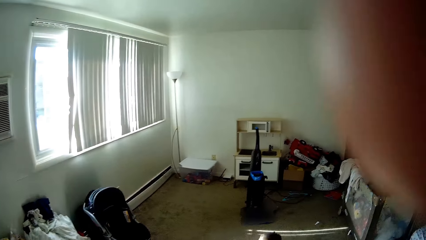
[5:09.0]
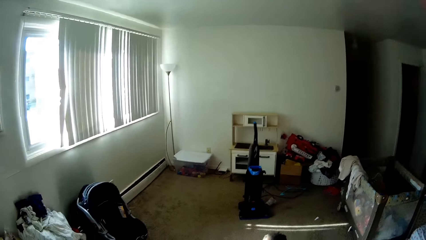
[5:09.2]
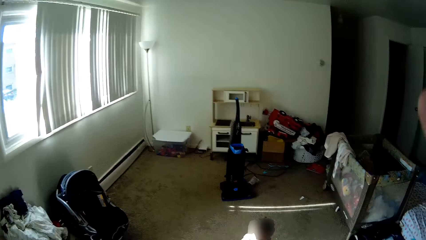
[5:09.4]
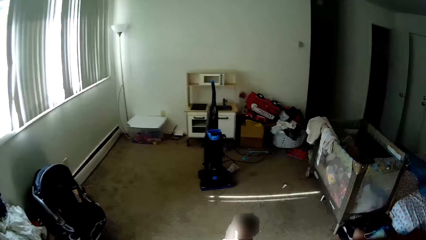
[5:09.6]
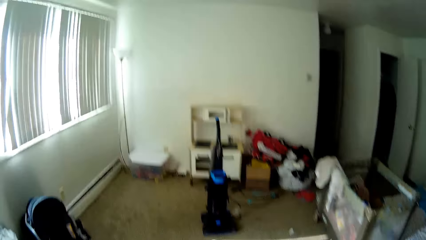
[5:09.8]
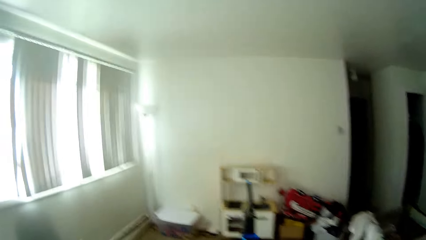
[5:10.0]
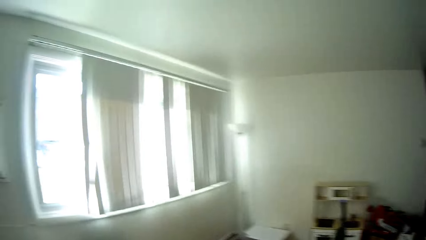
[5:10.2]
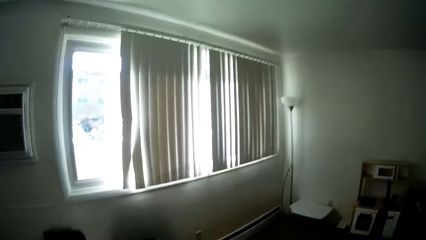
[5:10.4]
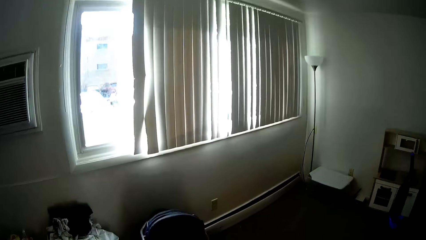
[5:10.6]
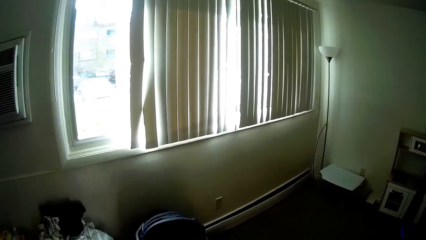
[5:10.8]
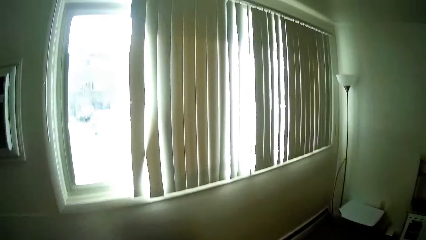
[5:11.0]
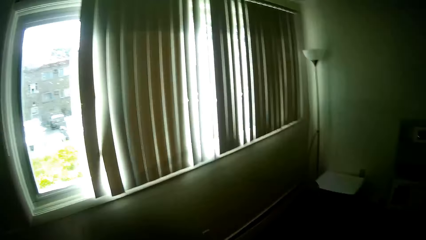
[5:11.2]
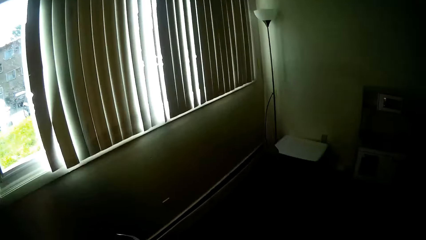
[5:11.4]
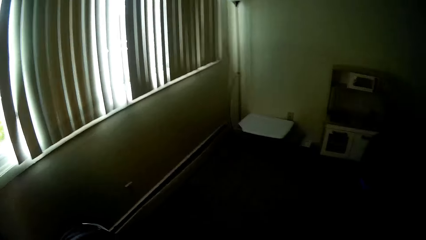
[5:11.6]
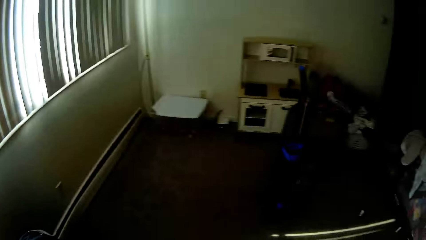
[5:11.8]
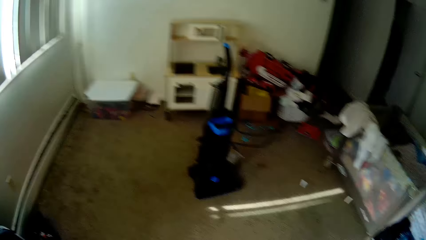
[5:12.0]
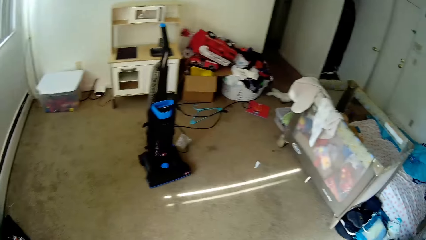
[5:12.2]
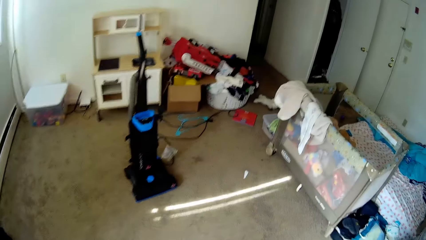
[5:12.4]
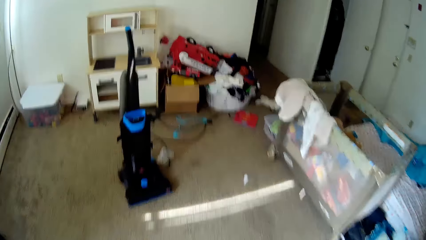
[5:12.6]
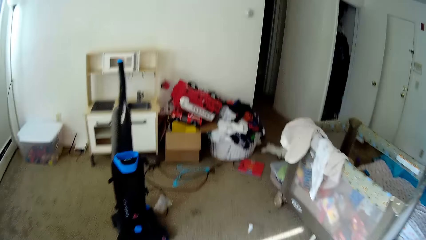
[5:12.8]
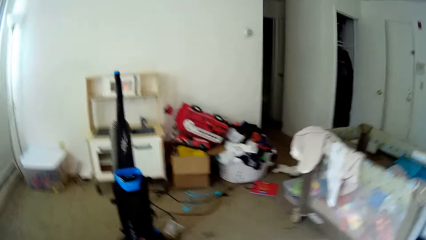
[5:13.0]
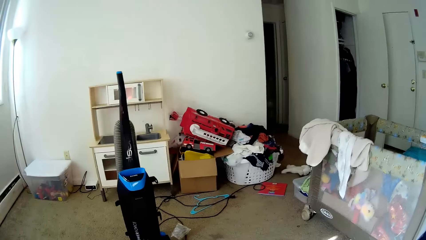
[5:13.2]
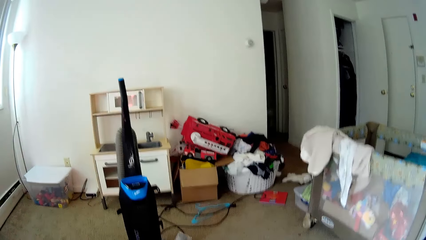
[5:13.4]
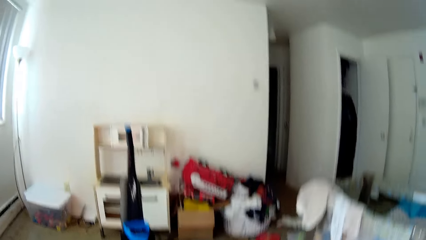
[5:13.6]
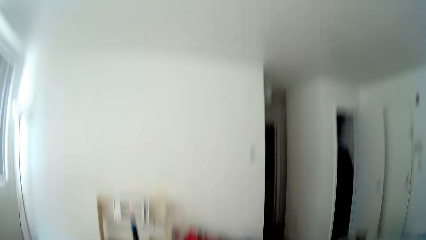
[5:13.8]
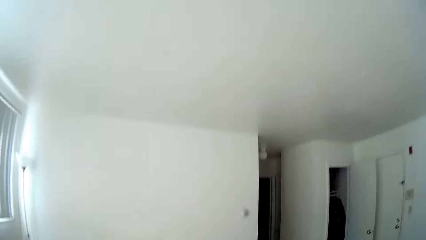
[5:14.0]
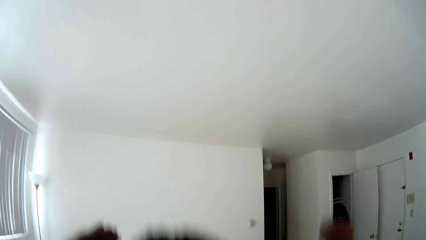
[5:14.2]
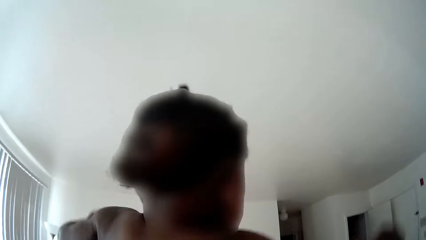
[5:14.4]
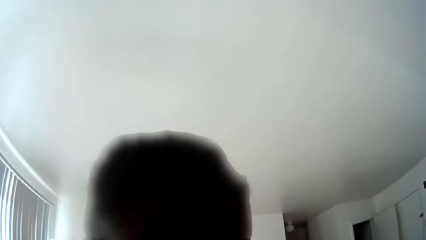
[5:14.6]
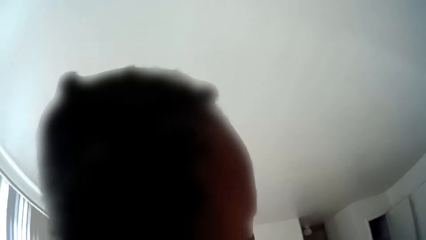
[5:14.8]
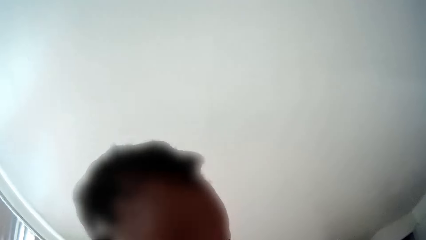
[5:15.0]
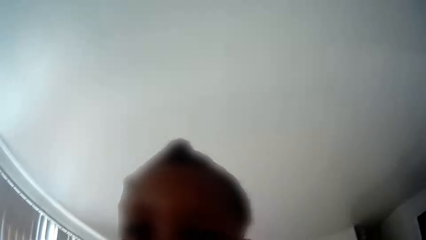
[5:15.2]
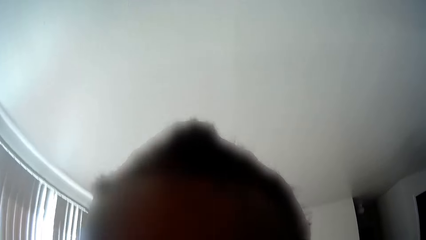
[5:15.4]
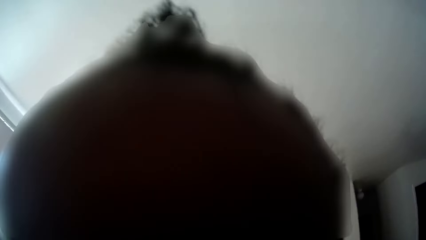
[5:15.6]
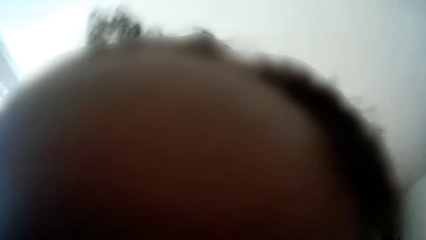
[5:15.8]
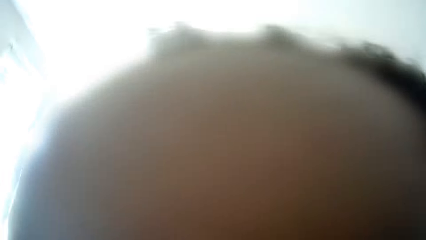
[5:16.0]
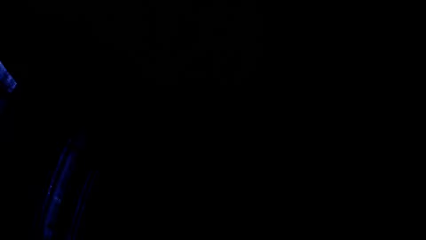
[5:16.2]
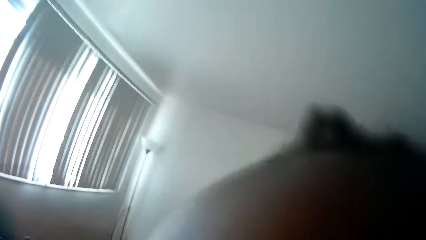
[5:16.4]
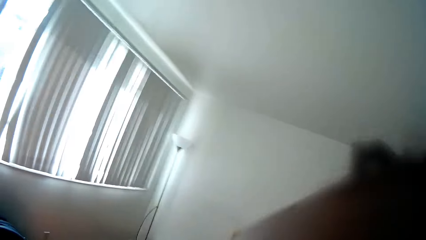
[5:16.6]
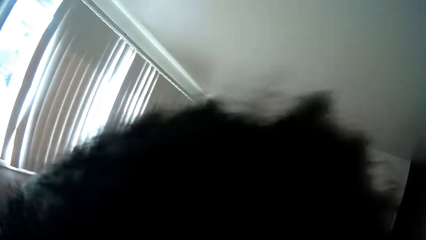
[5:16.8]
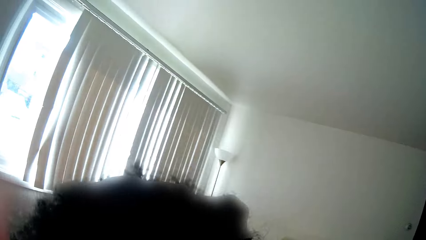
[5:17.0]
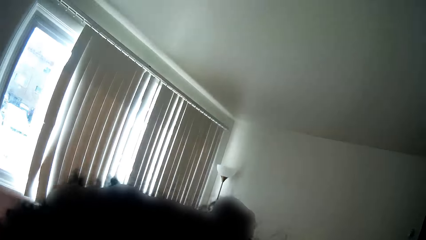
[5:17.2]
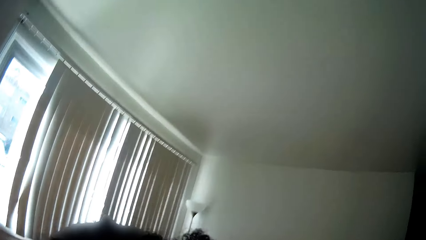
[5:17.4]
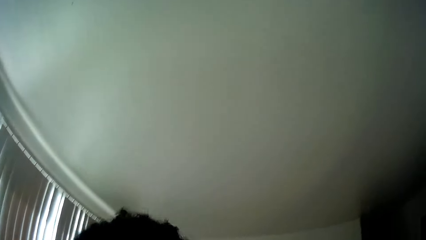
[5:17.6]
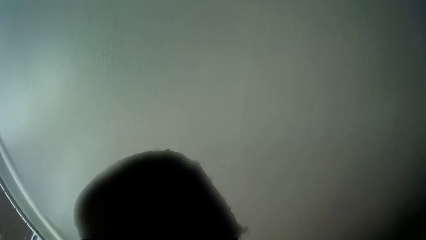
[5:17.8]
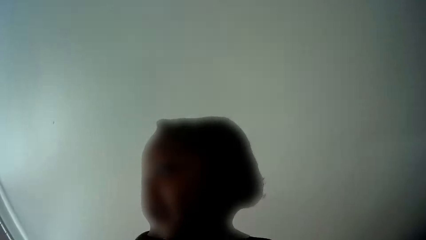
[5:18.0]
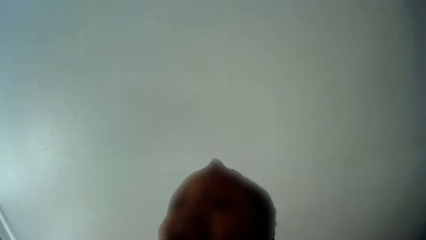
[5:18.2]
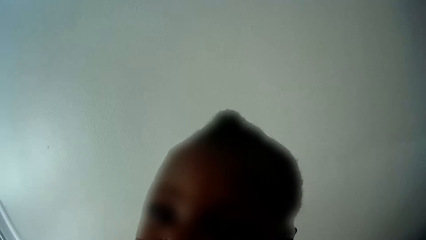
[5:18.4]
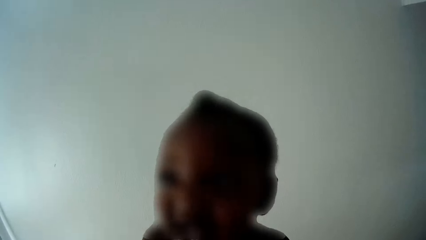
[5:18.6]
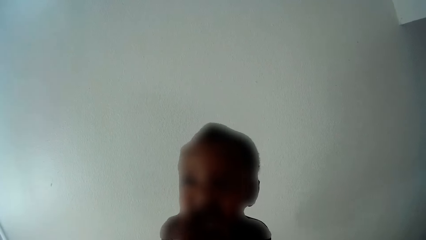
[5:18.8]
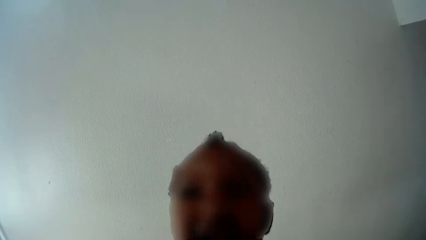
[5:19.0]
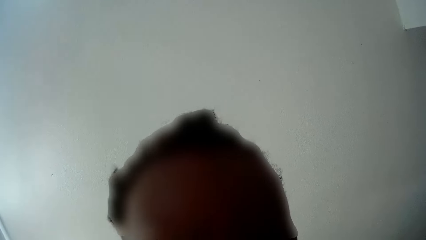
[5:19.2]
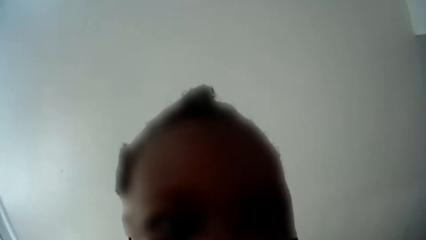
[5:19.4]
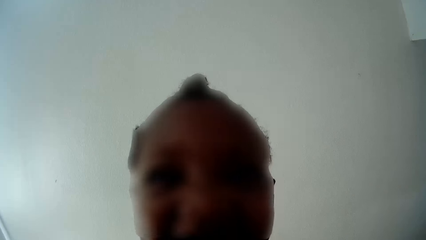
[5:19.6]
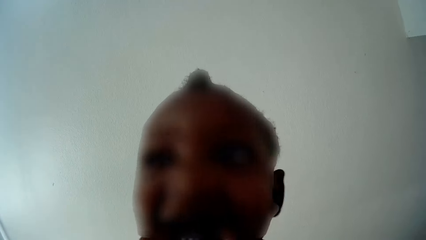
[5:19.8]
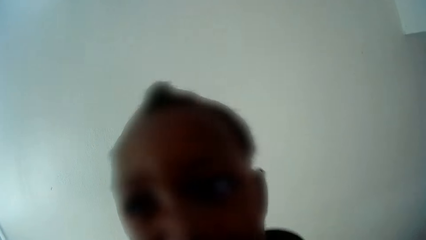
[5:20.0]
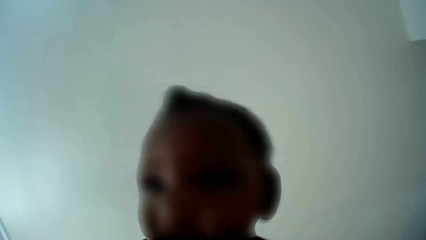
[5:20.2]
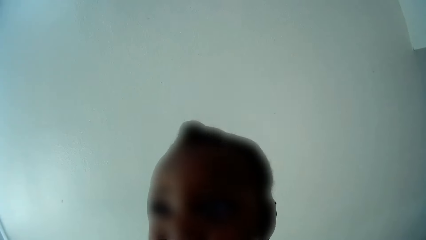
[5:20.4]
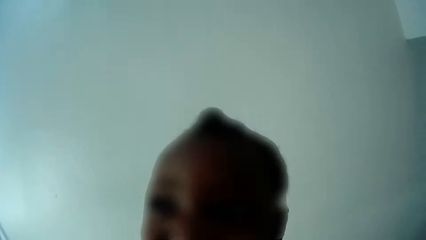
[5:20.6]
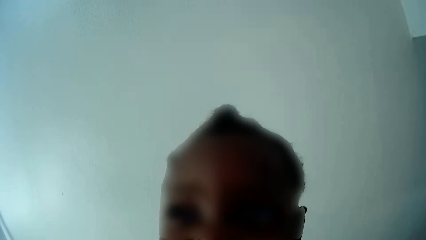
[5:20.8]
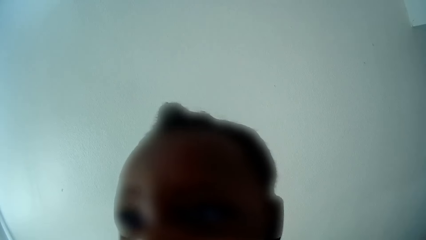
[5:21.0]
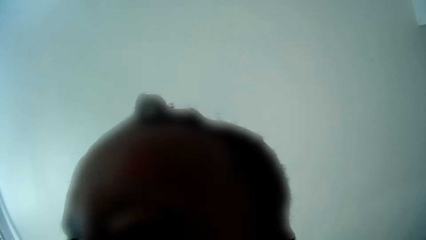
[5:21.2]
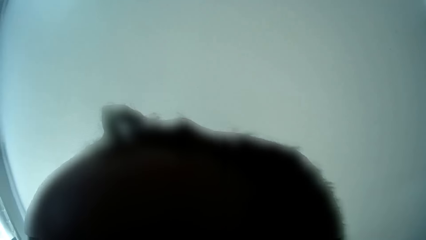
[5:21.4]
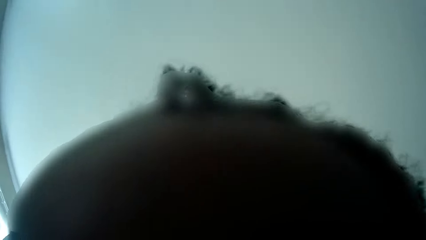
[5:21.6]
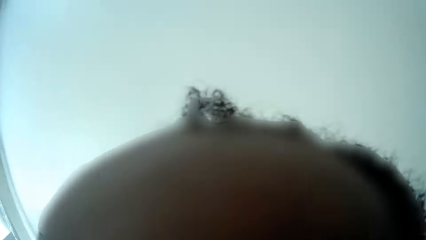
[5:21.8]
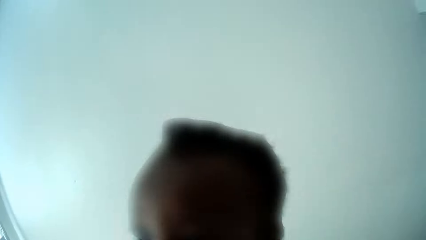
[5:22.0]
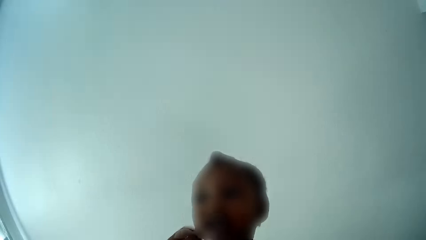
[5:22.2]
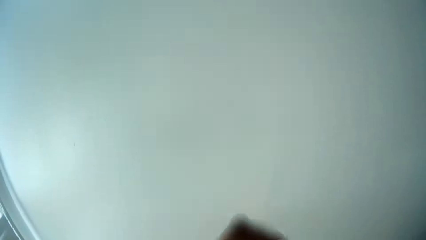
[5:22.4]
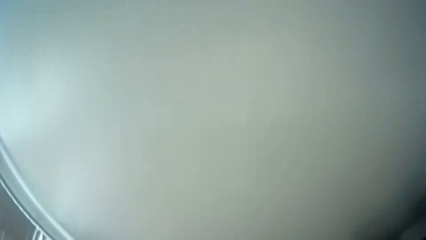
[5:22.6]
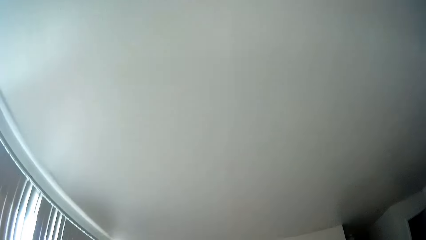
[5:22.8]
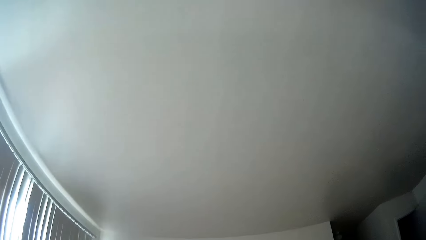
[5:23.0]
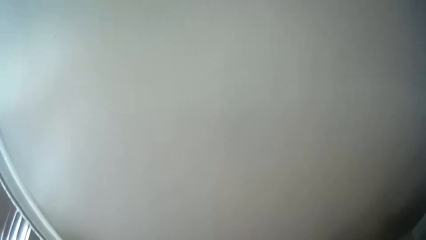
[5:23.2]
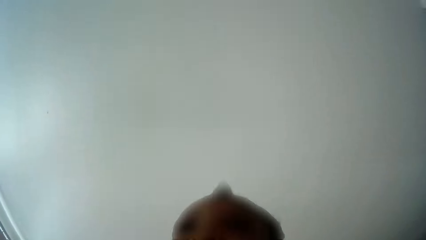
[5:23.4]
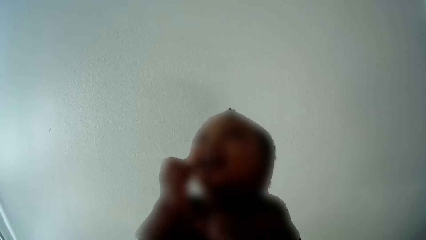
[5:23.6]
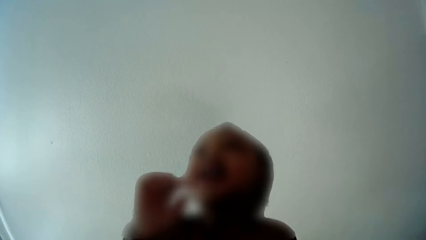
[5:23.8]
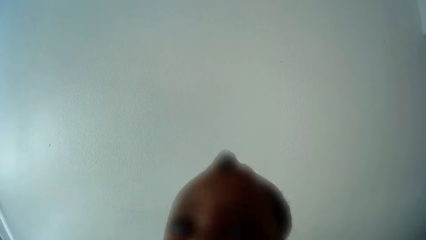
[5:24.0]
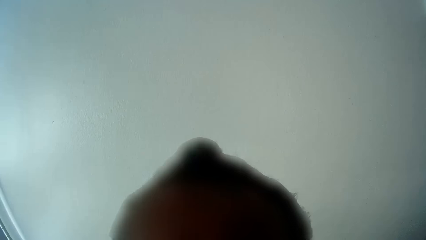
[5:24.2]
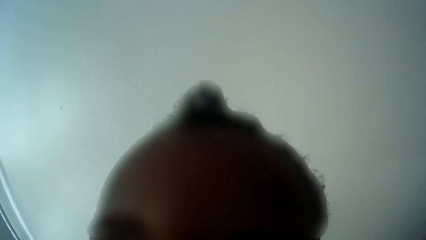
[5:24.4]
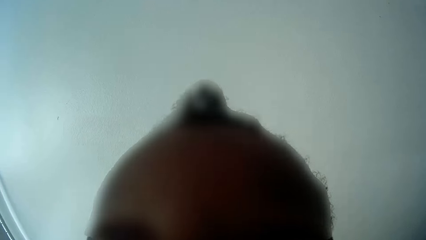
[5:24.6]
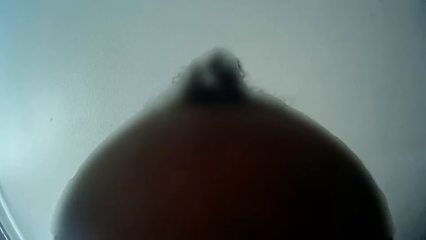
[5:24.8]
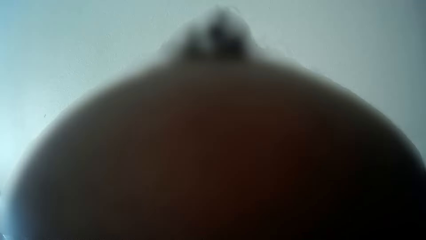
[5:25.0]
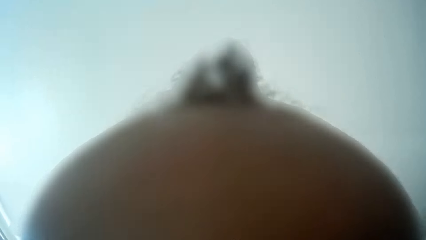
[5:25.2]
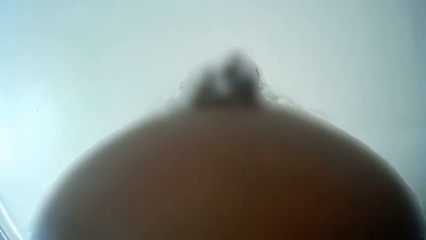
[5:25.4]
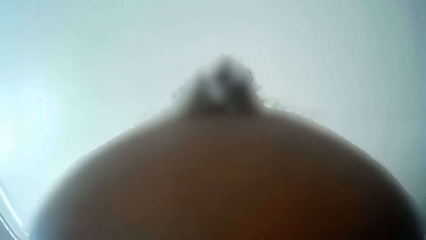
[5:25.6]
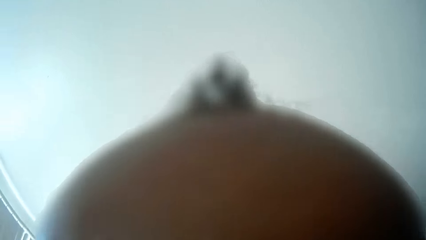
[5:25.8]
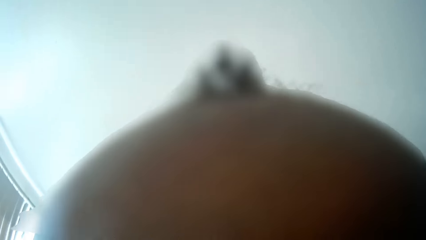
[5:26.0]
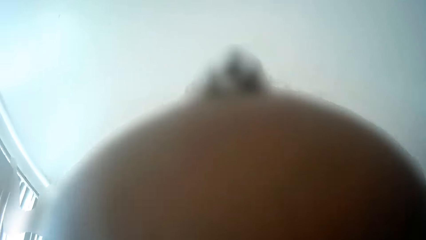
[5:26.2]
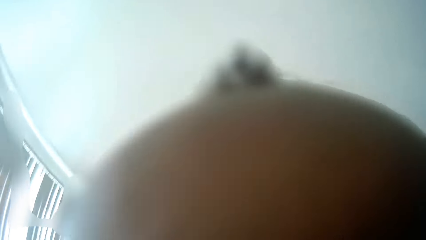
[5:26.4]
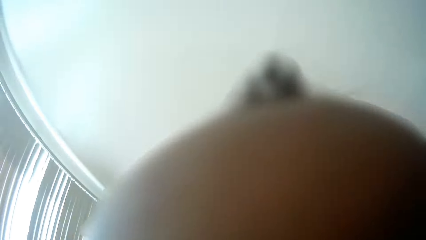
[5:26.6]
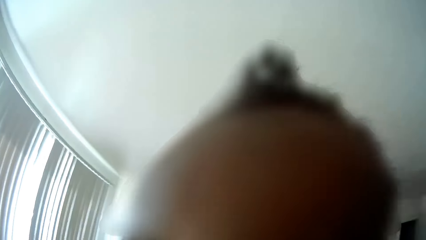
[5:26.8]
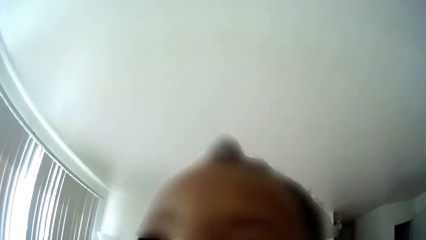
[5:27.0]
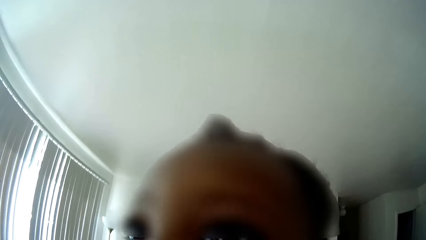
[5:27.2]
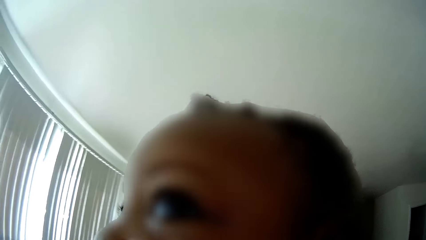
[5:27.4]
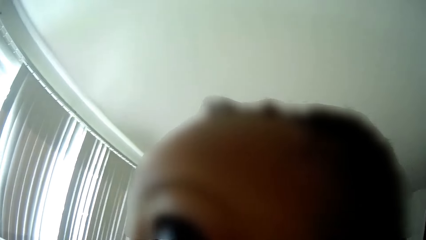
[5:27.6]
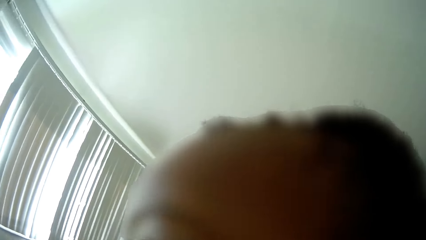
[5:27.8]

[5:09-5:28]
The camera wearer lifts up the right hand. They converse with a toddler. They move around the room. They do something. They carry the toddler with both hands. The girl converses with the camera wearer.
